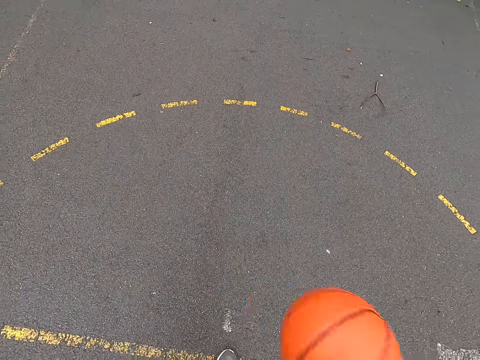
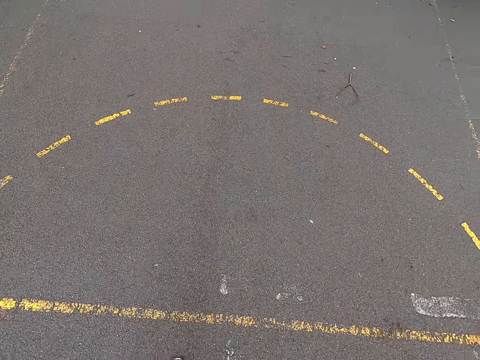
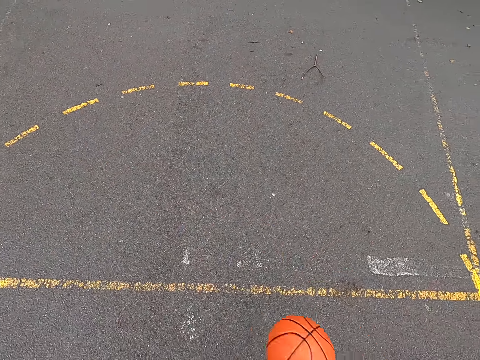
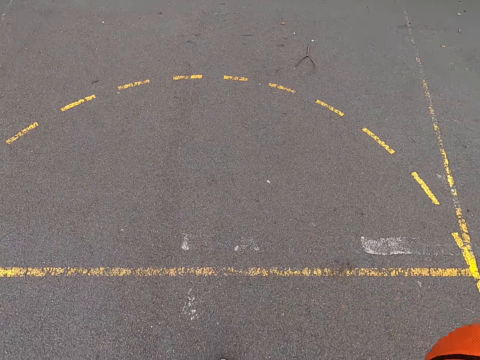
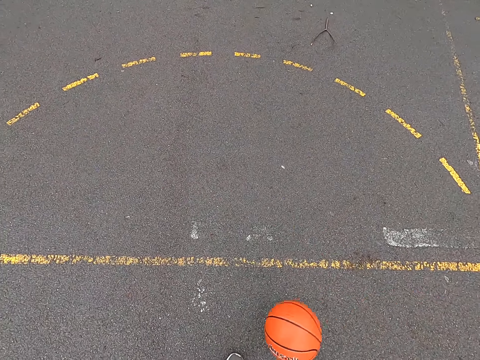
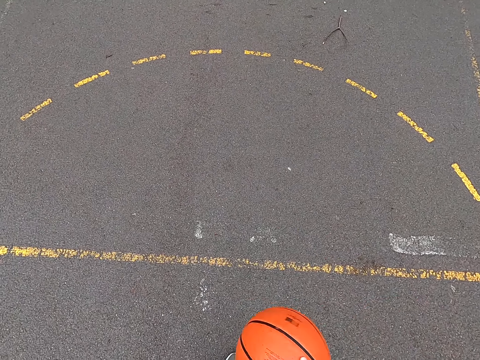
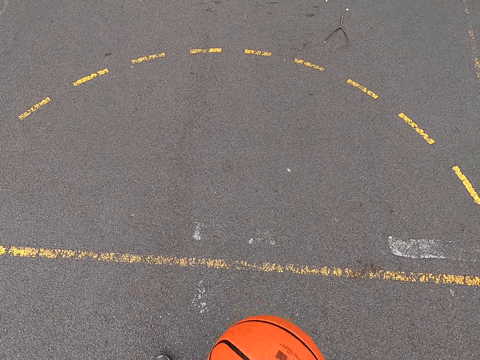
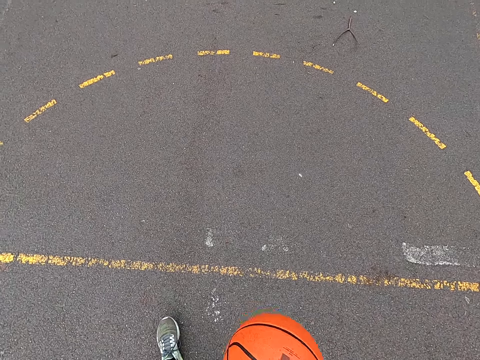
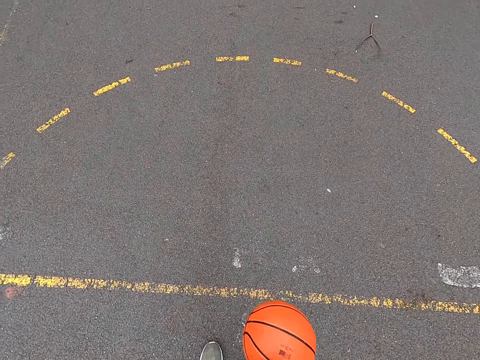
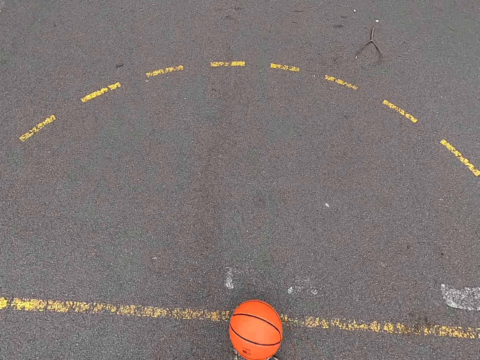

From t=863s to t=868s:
The camera wearer bounces the ball.

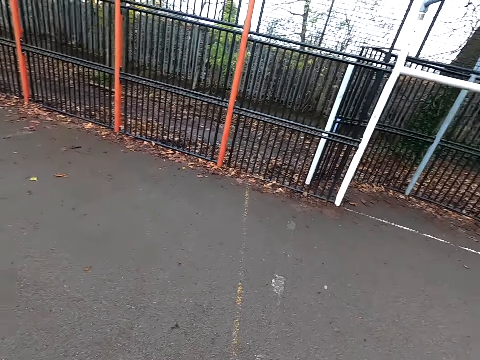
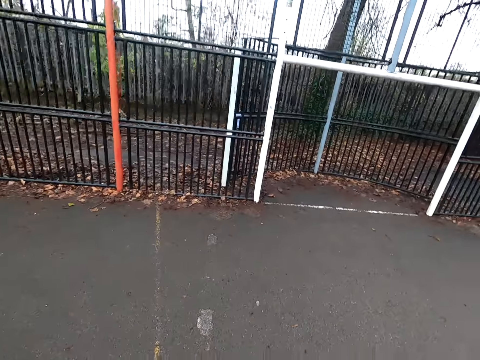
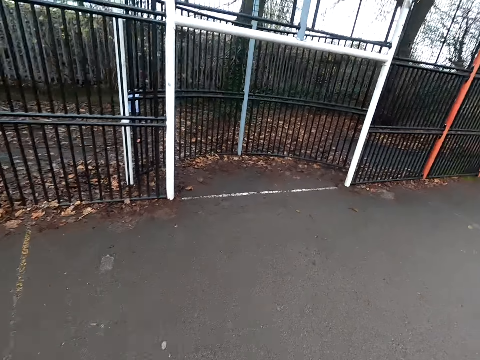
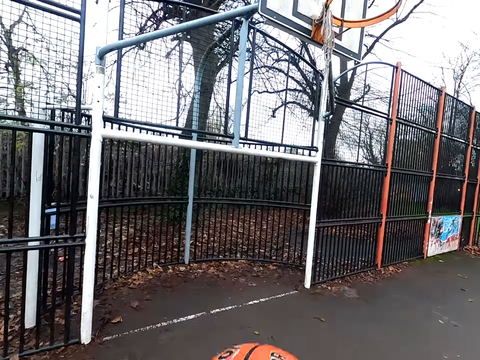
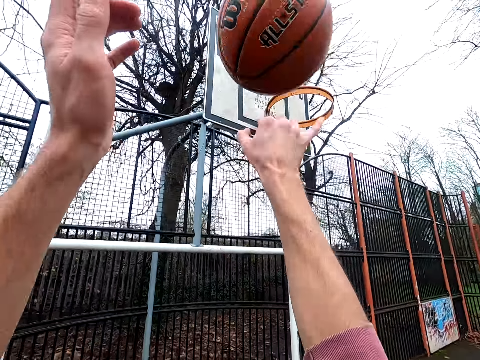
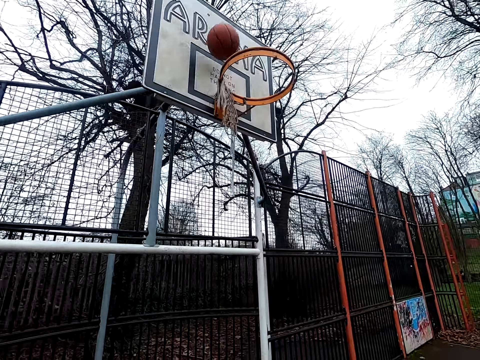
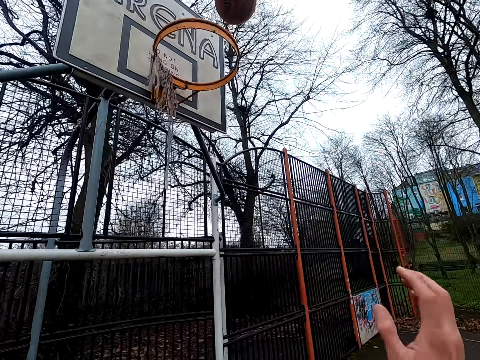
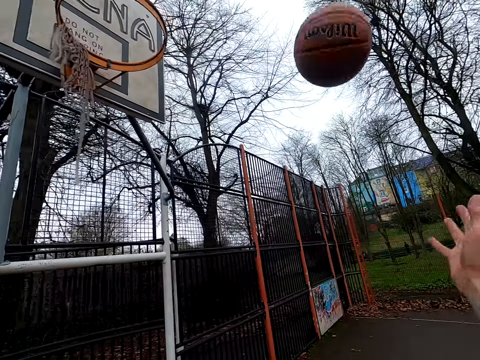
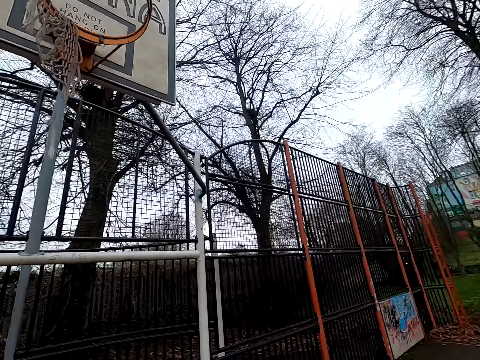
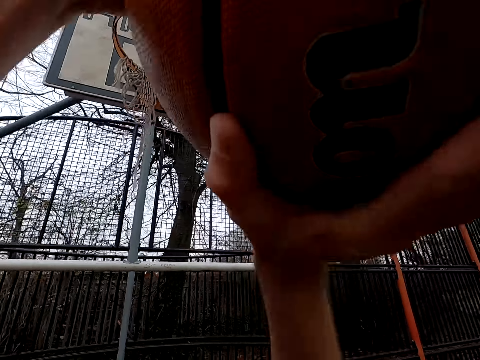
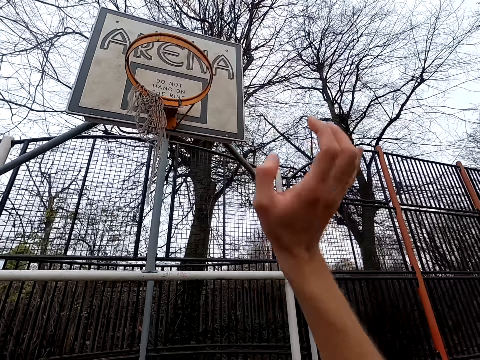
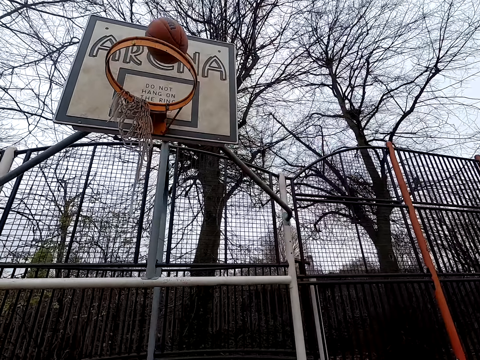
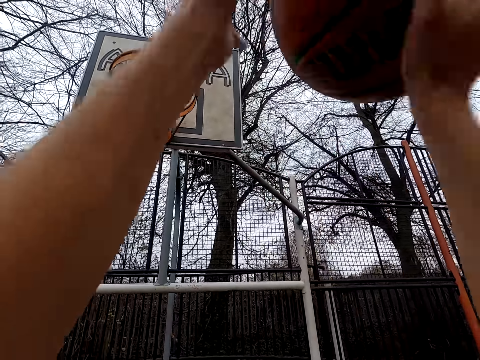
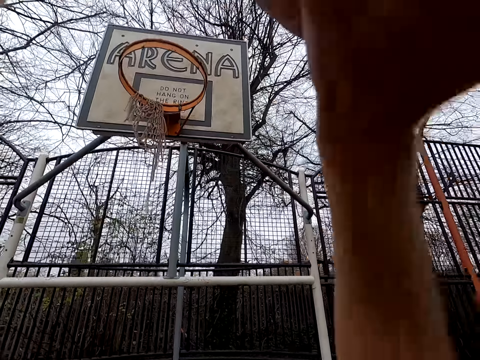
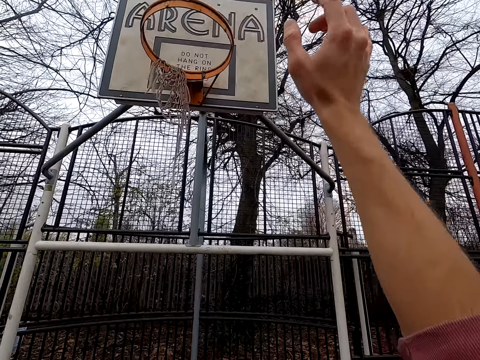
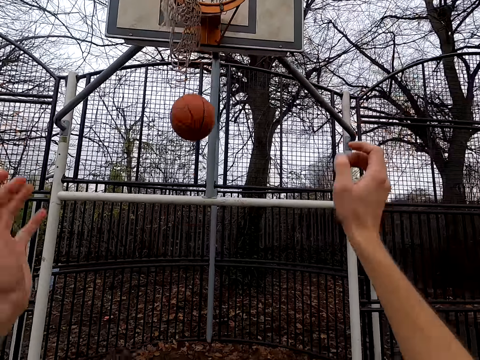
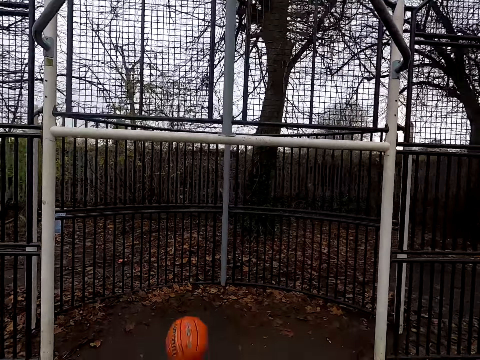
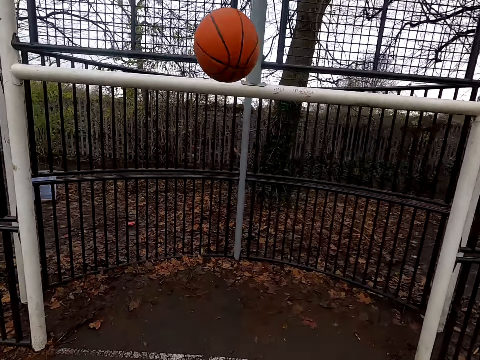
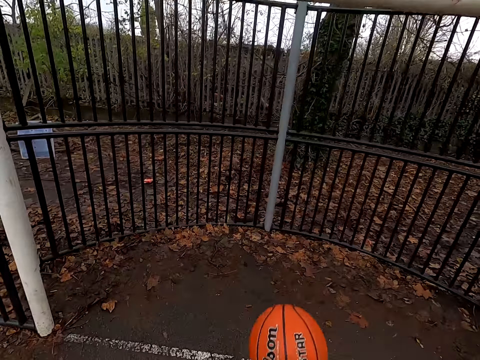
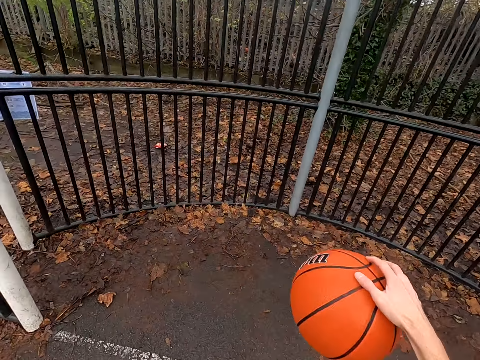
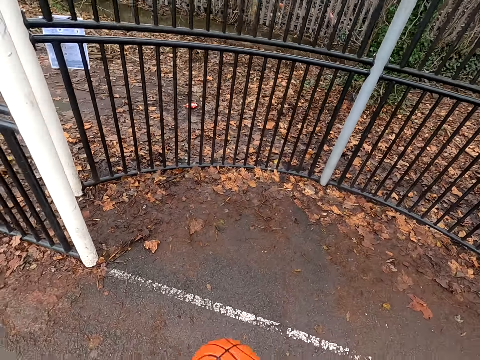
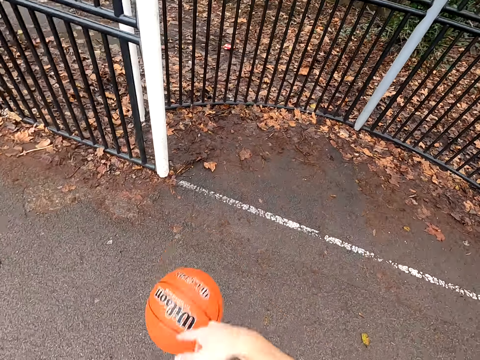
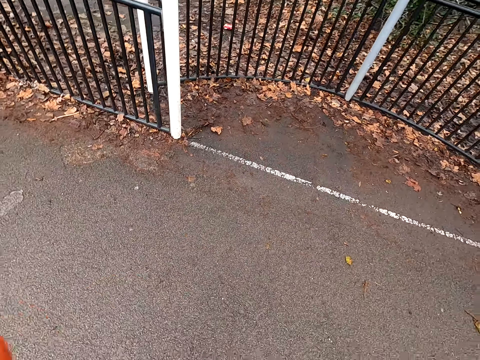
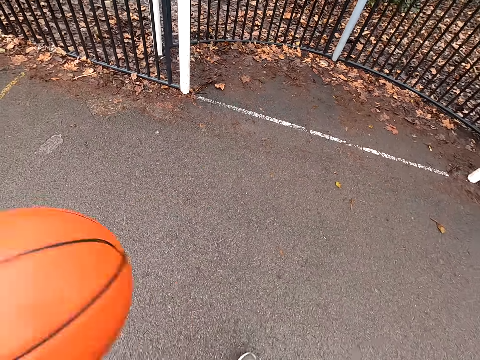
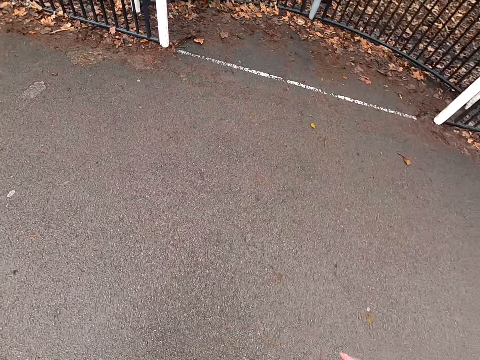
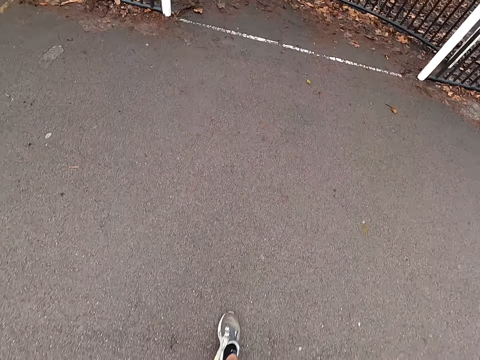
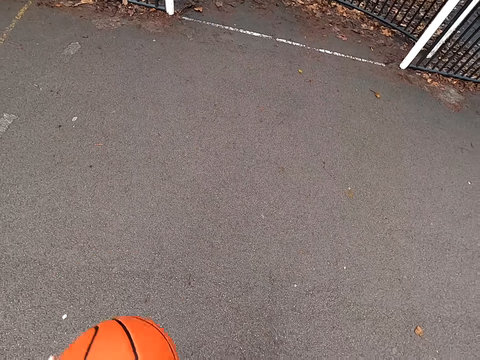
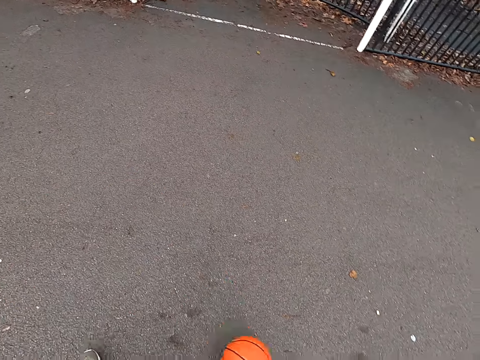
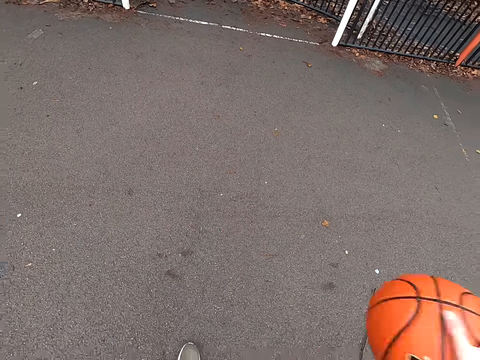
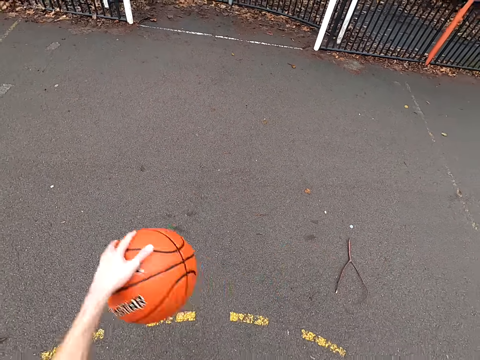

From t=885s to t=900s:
The camera wearer walks around. They throw the ball. They take the basketball. They shoot the ball. They pick up the ball. They shoot the basketball. They walk around. They dribble the basketball.

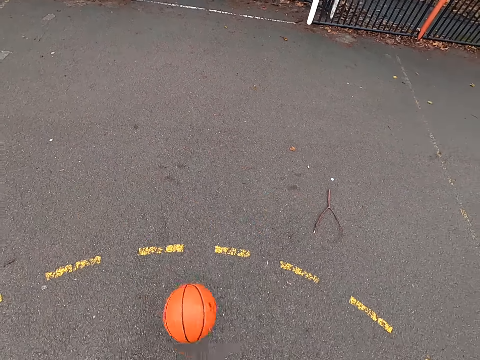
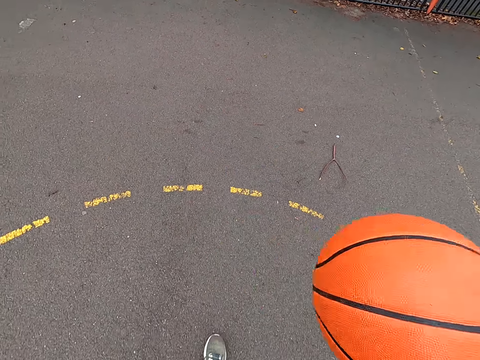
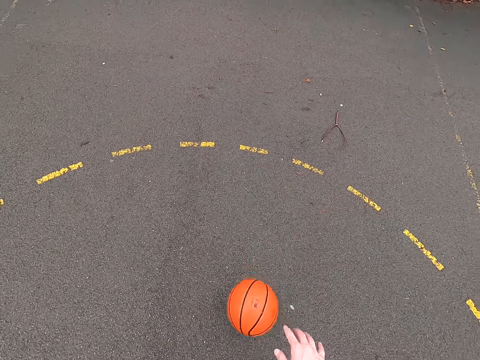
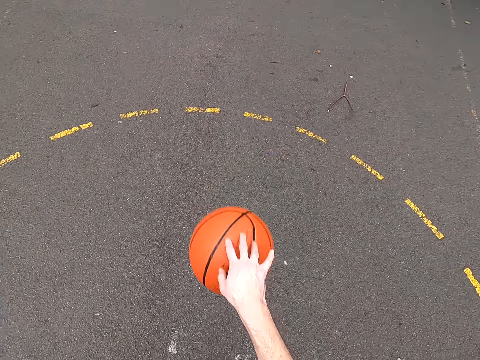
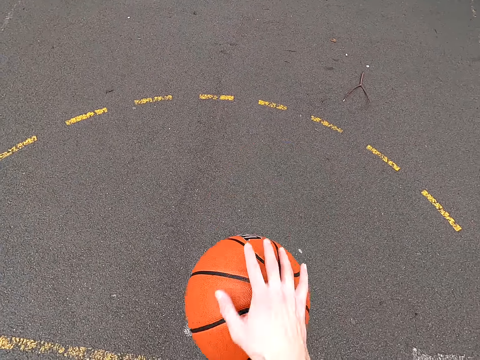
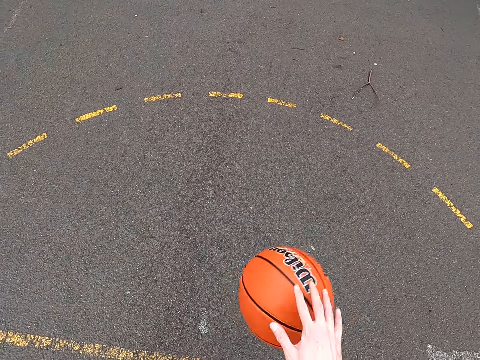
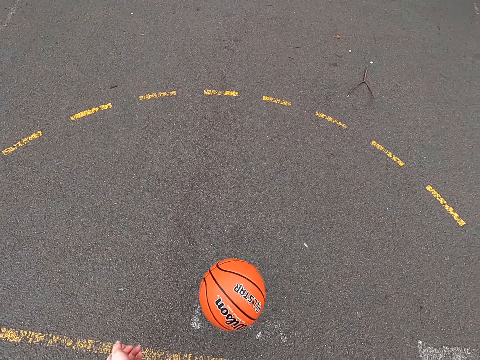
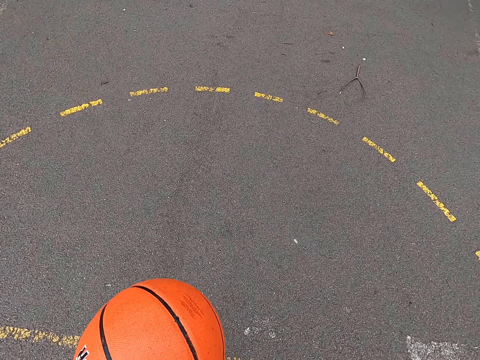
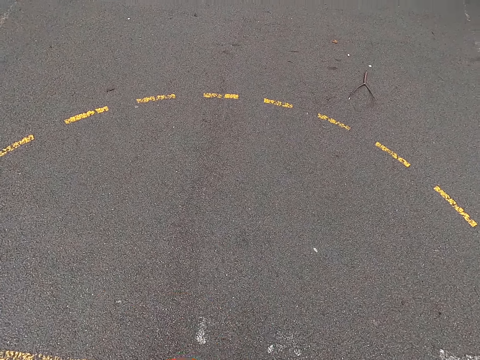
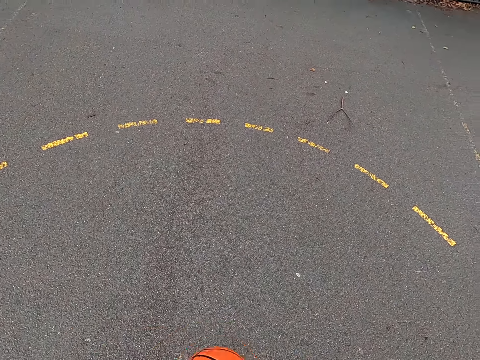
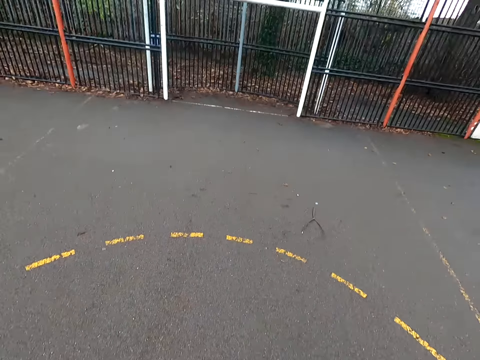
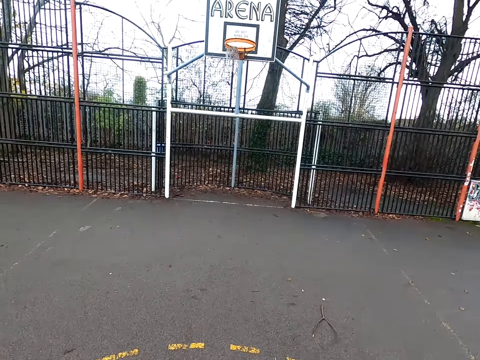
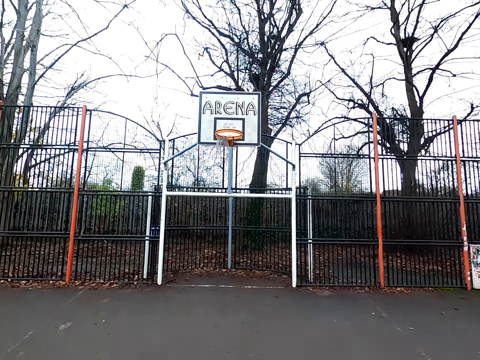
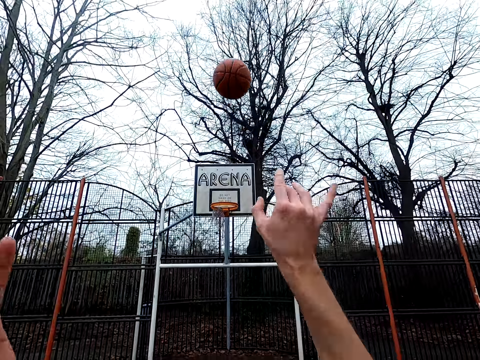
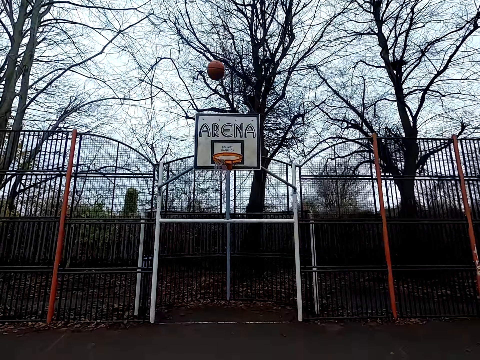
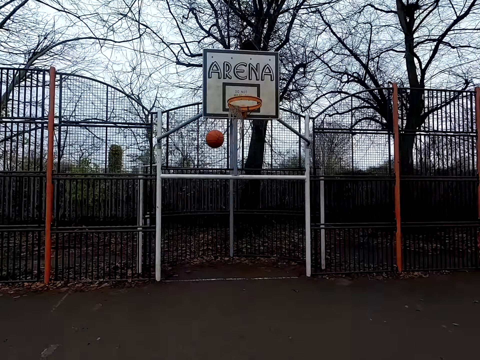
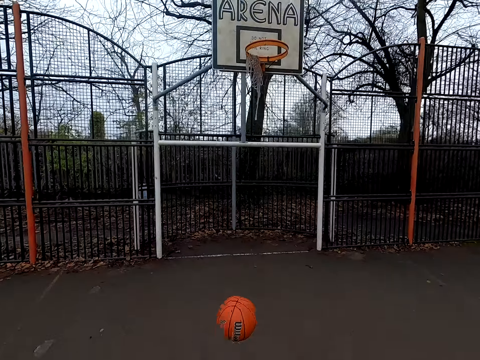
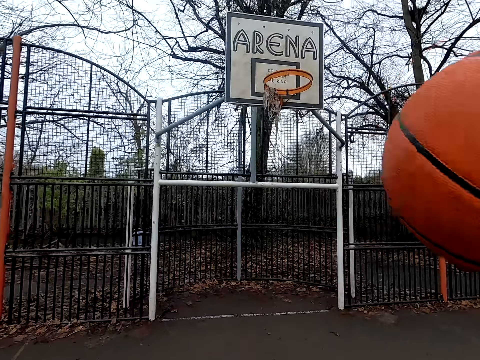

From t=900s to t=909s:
The camera wearer shoots the basketball.
